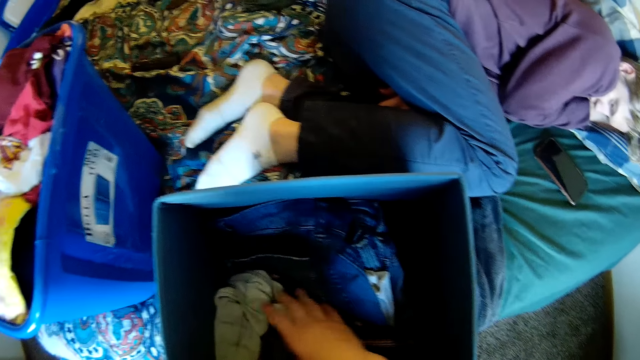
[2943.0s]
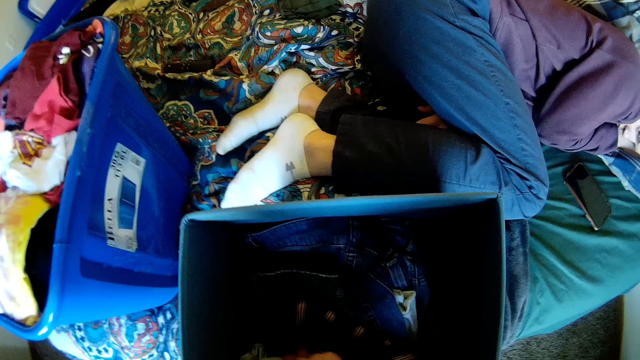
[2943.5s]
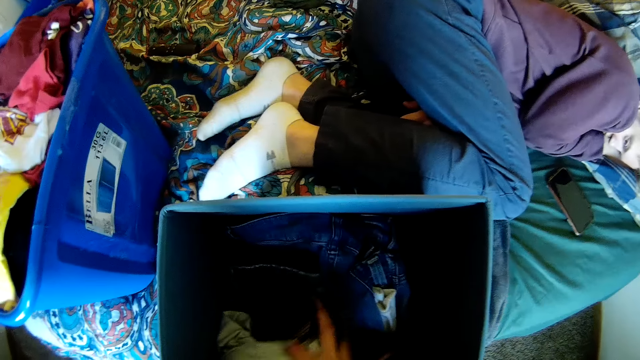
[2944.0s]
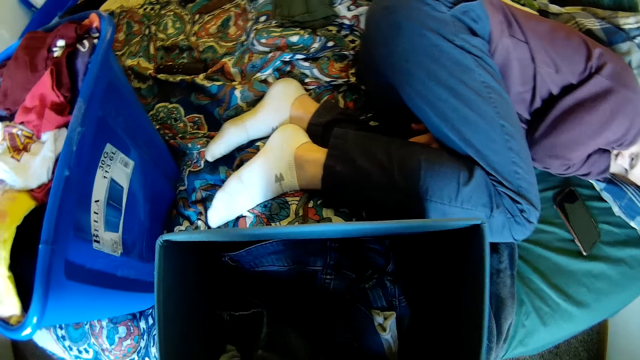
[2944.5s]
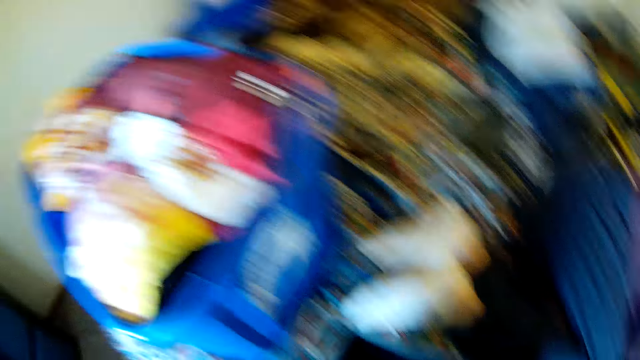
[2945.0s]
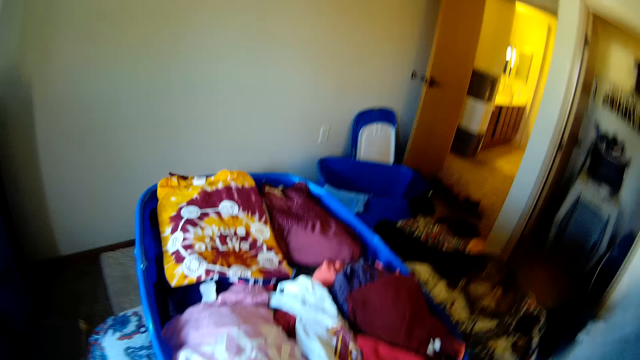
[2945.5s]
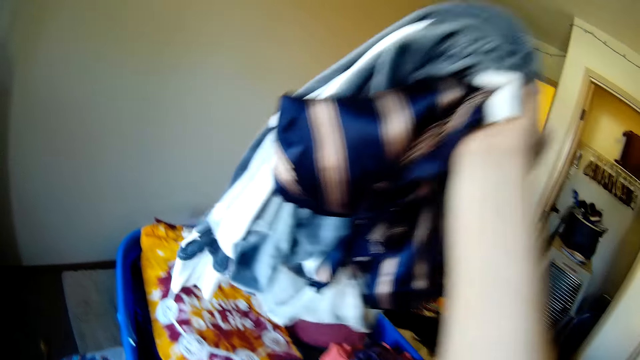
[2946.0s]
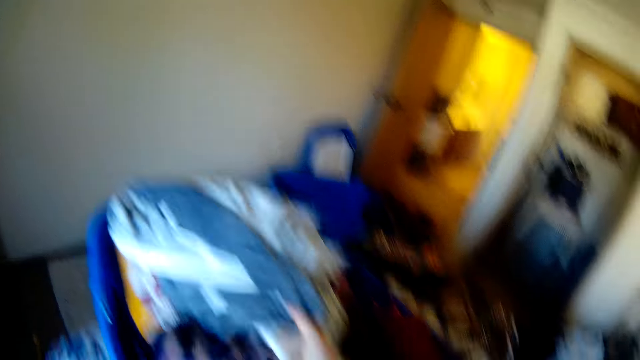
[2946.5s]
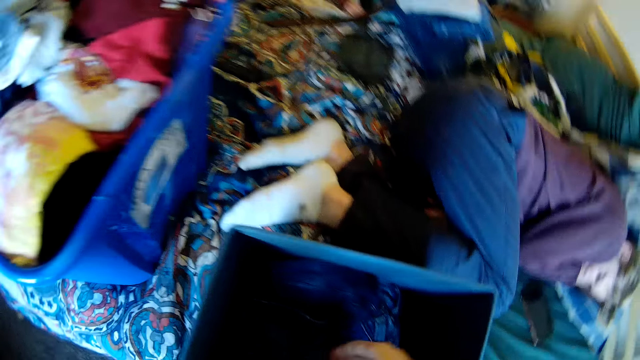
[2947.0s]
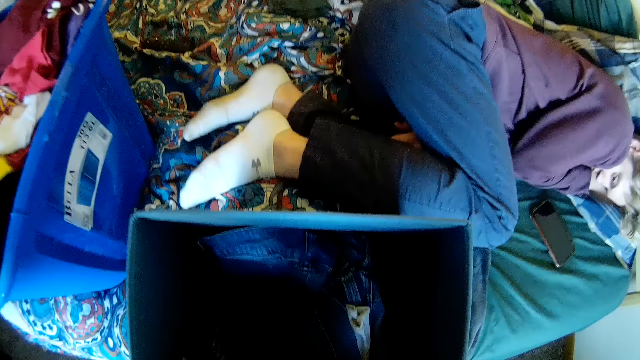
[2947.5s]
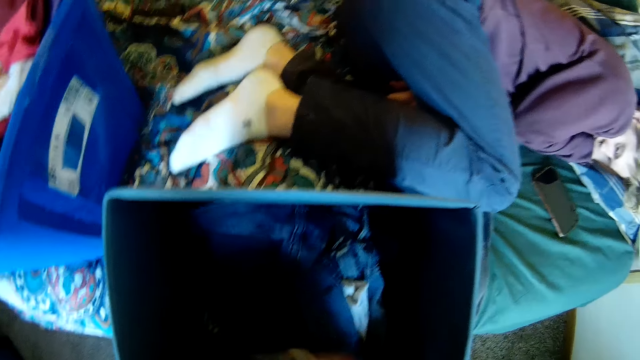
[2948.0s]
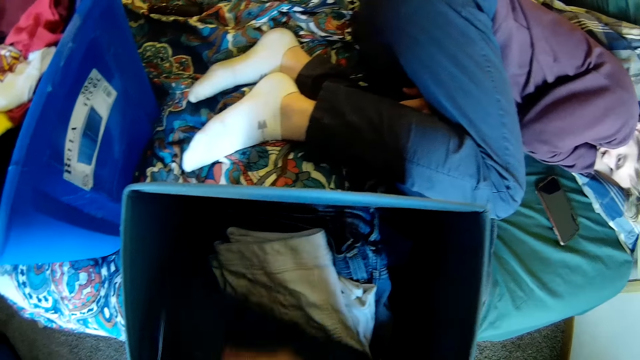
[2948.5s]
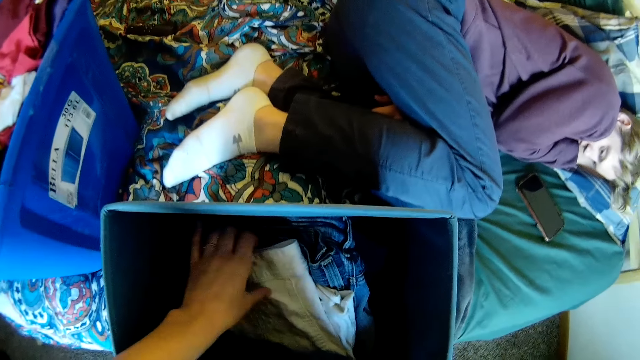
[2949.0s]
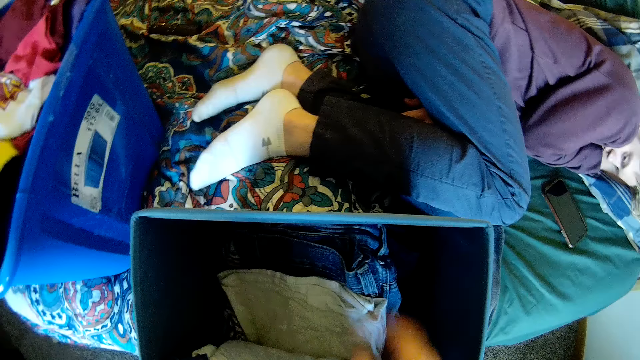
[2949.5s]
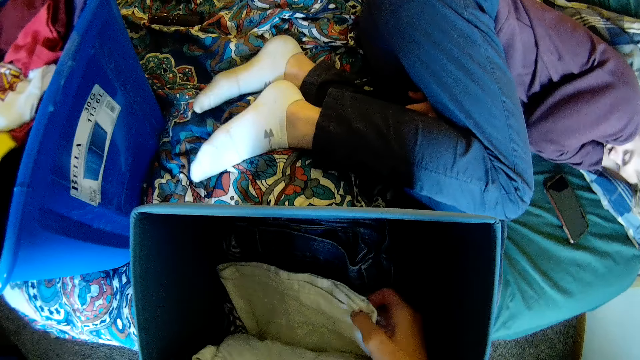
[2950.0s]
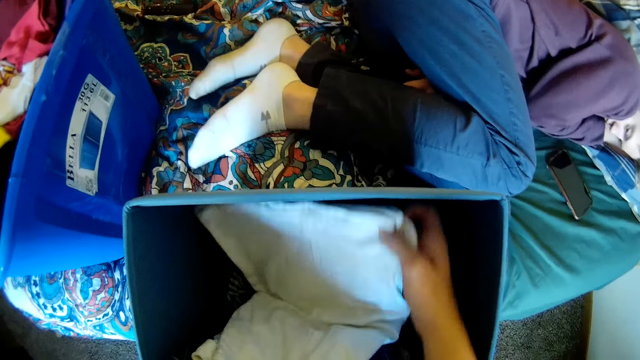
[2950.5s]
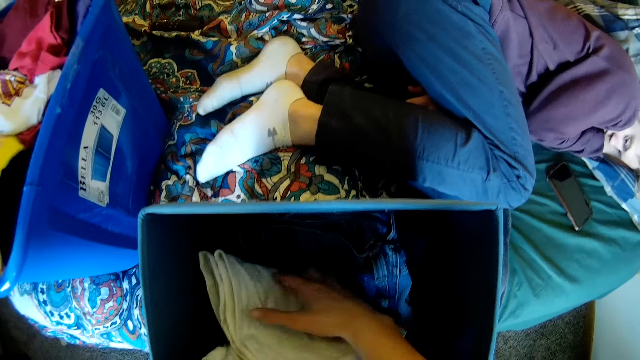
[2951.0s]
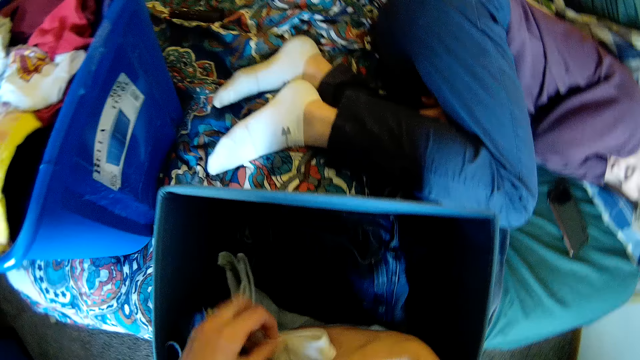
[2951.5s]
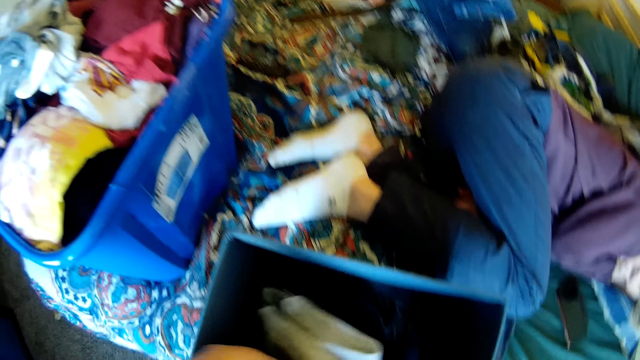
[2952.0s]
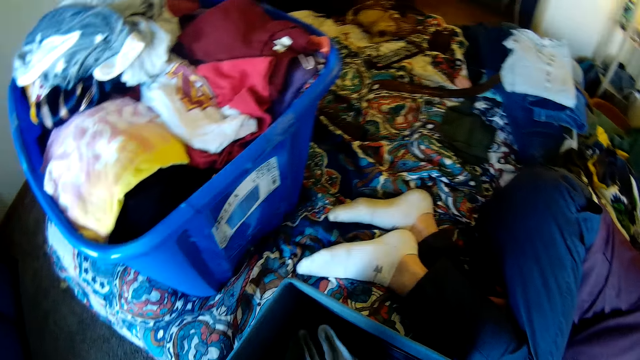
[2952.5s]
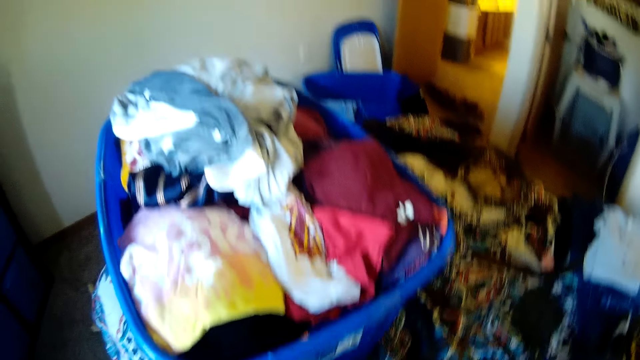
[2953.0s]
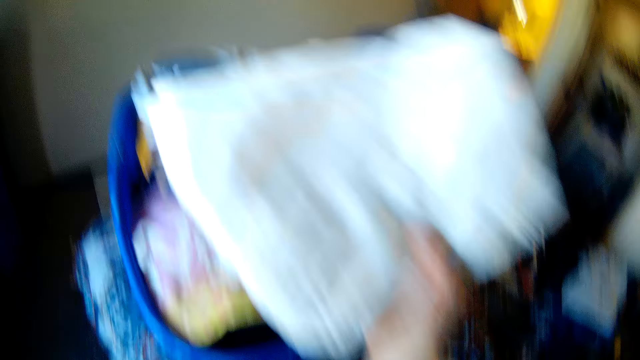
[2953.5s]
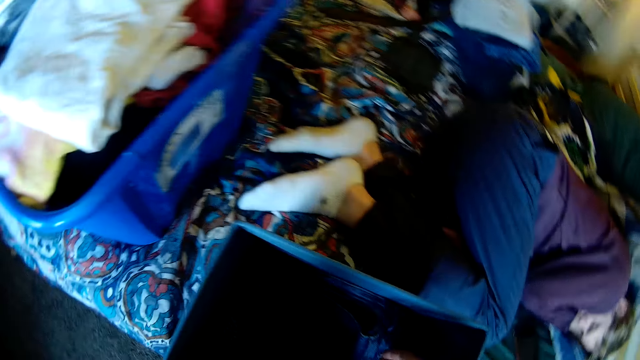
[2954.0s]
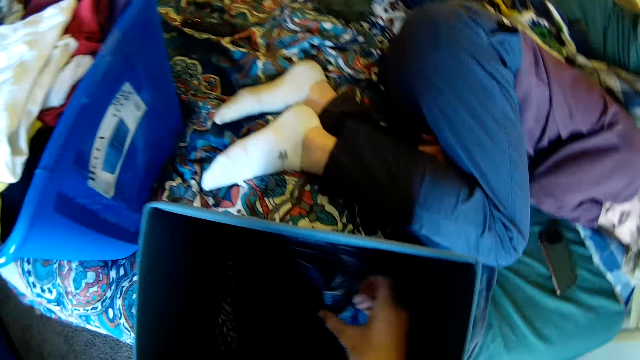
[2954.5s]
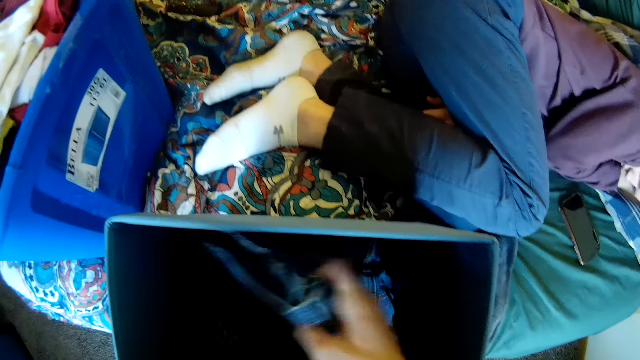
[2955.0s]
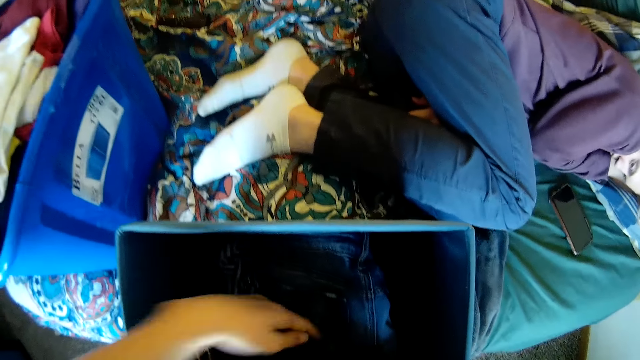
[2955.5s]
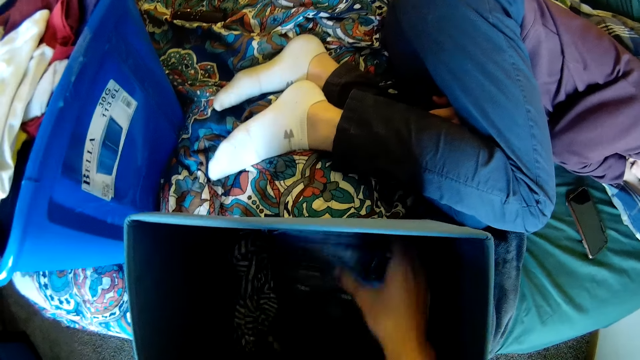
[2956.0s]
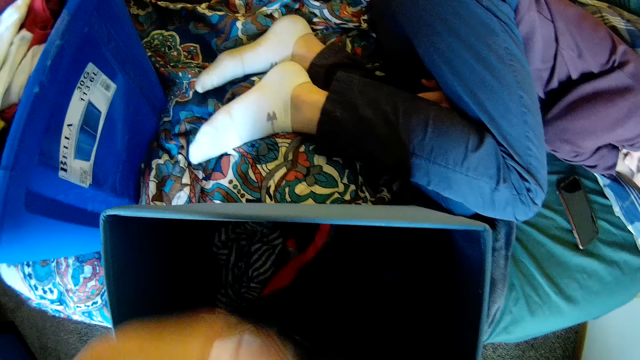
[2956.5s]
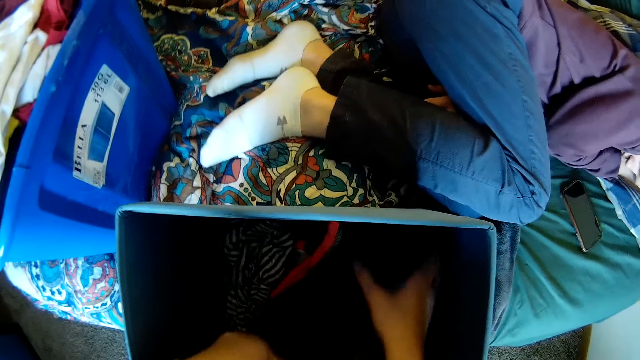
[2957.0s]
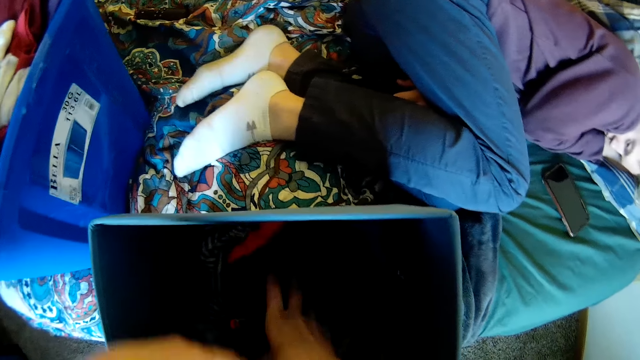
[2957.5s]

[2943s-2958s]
The camera wearer picks clothes from the drawer. They place the clothes in the plastic bucket container. They search through the clothes in the drawer and touch the clothes in the drawer. They remove the trouser from the drawer. They place the clothes in the plastic bucket container. They touch the clothes in the drawer and search through the clothes in the drawer.

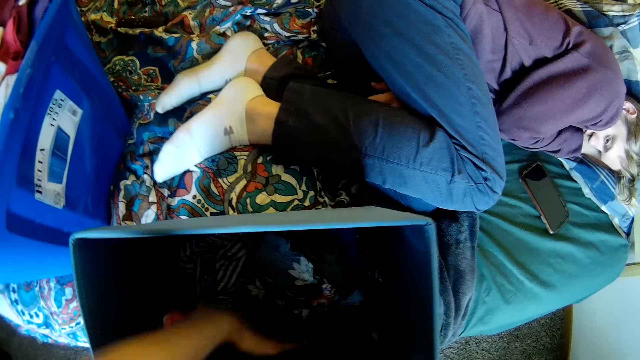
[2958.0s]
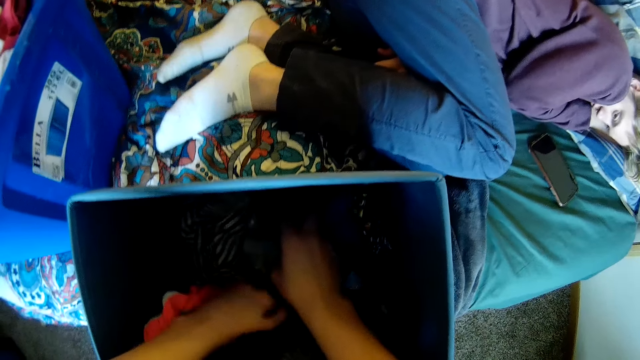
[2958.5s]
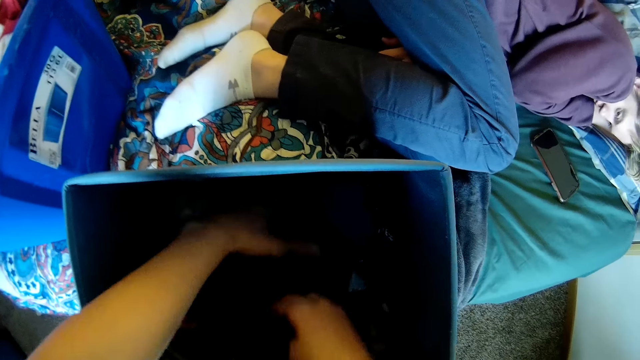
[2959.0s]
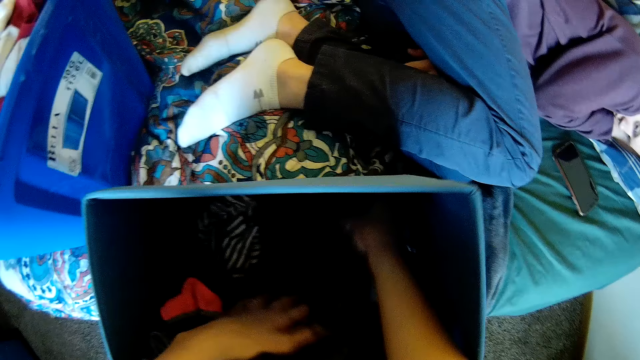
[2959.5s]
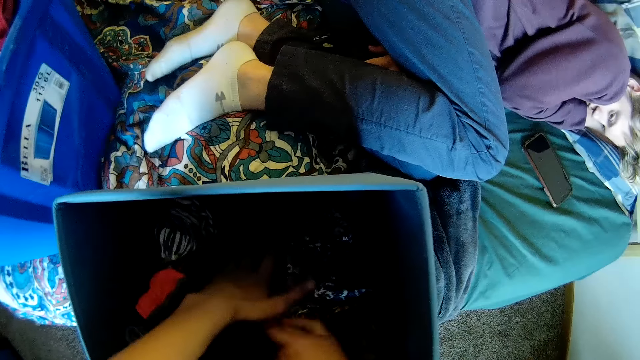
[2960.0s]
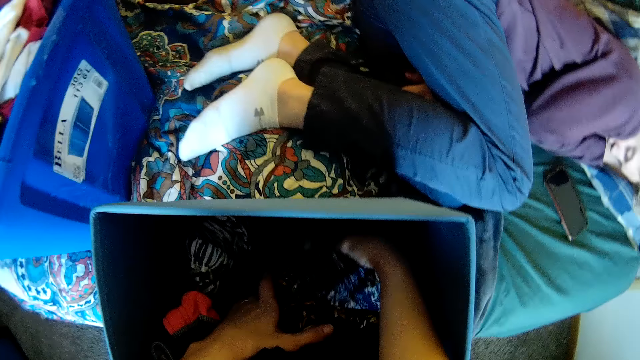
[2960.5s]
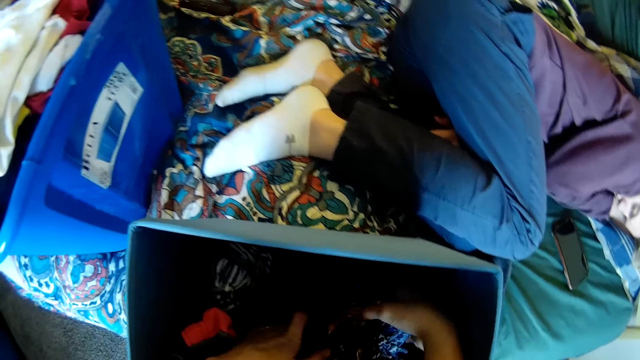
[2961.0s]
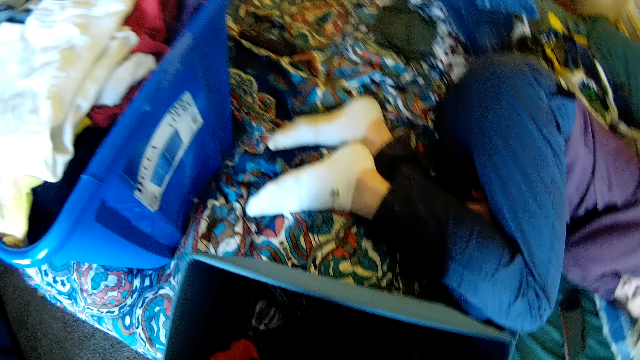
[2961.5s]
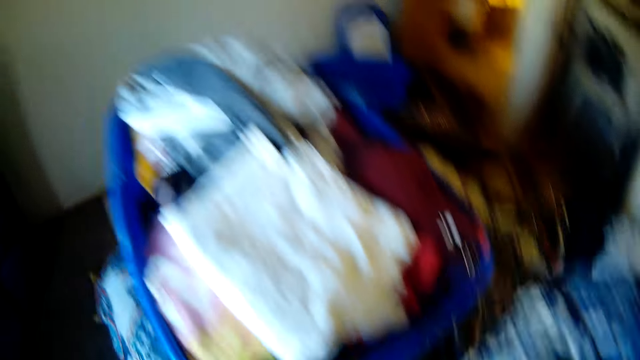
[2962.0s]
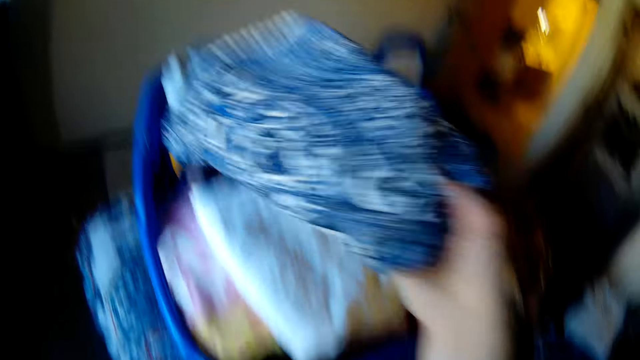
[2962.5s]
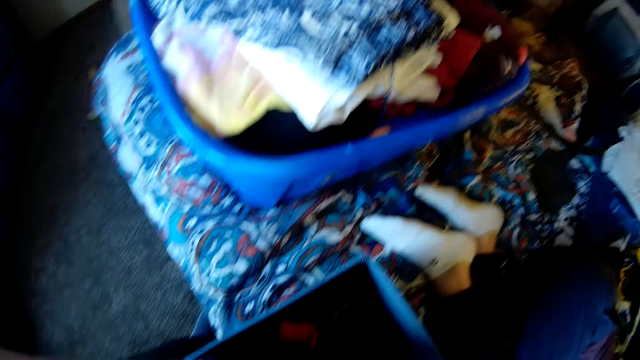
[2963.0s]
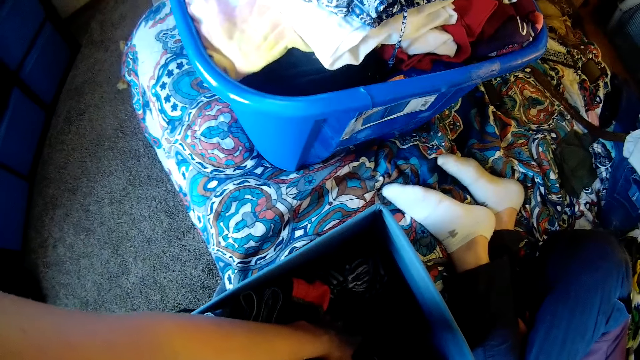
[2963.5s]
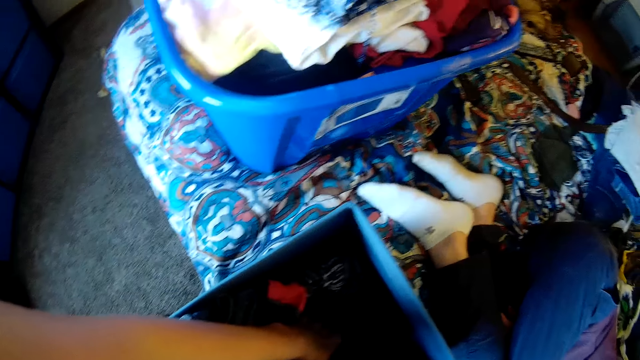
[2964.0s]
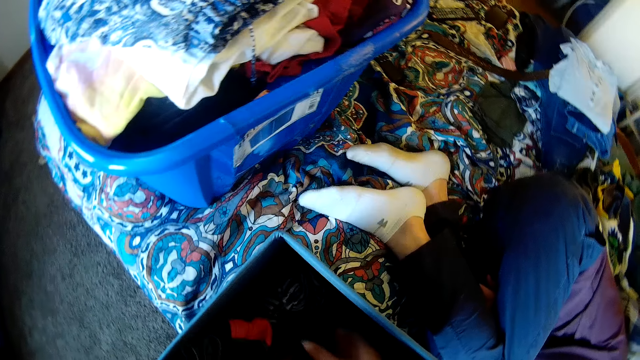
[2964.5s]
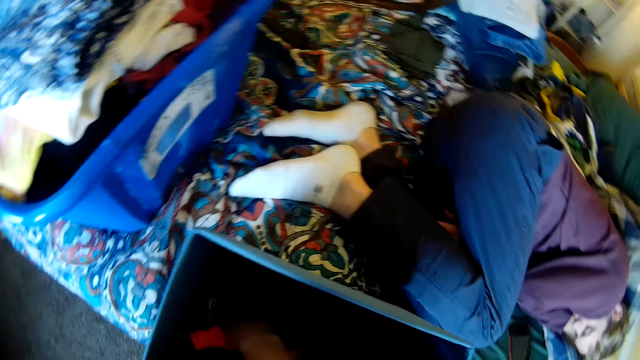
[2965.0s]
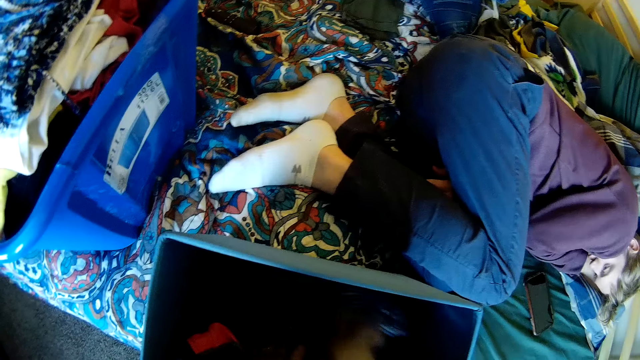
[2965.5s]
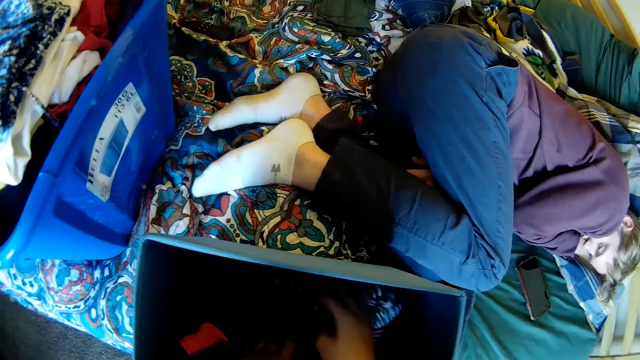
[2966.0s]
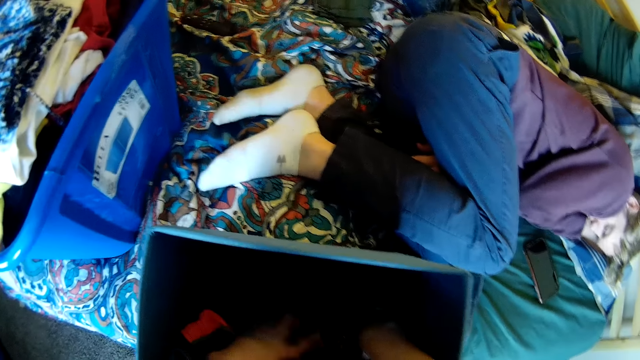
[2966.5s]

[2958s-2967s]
The camera wearer picks clothes from the drawer. They place the clothes in the plastic bucket container. They stare at the drawer. They search through the clothes in the drawer and touch the clothes in the drawer.
